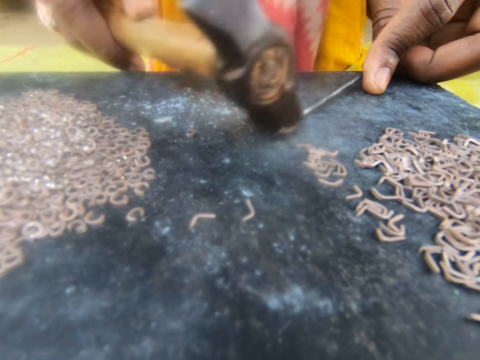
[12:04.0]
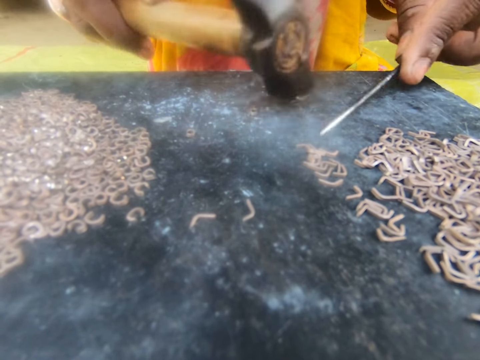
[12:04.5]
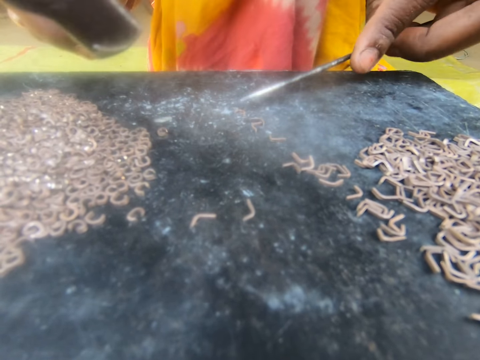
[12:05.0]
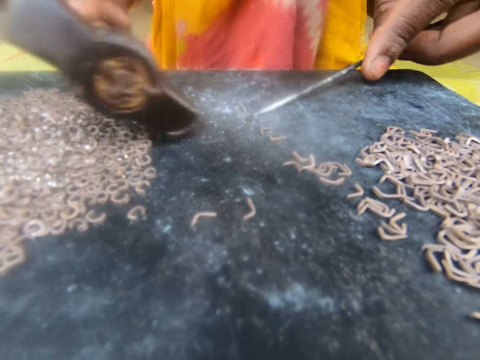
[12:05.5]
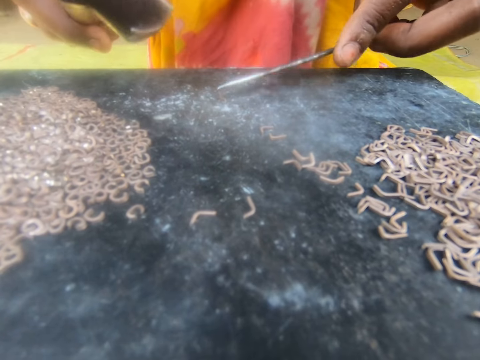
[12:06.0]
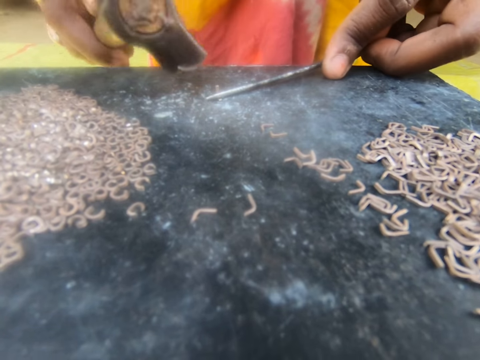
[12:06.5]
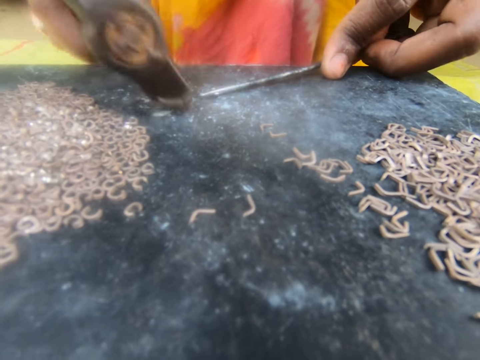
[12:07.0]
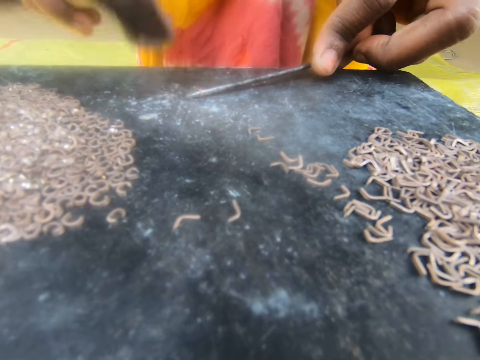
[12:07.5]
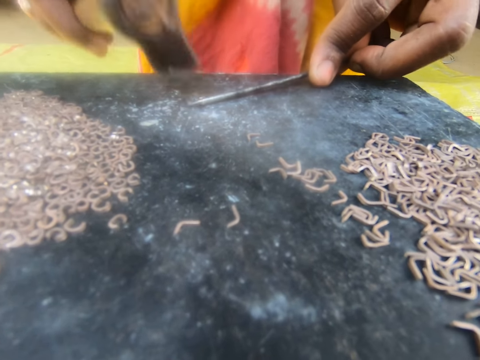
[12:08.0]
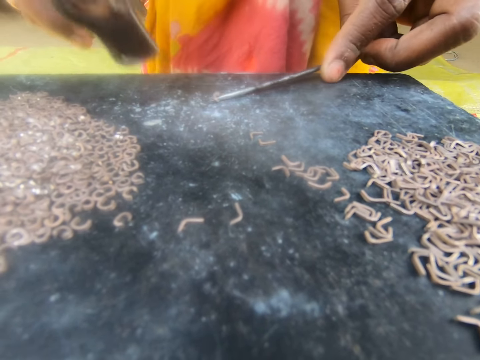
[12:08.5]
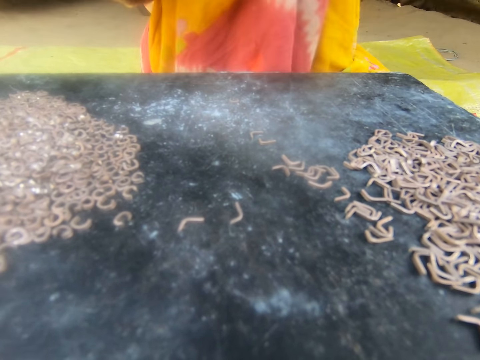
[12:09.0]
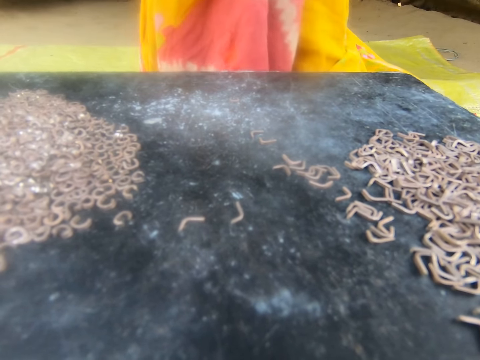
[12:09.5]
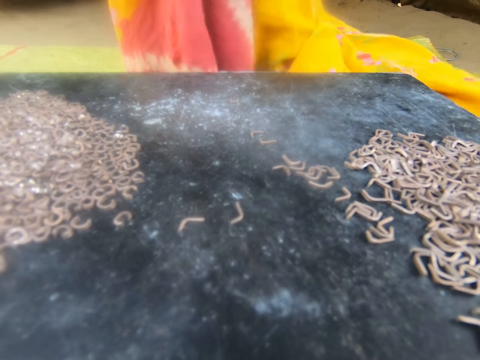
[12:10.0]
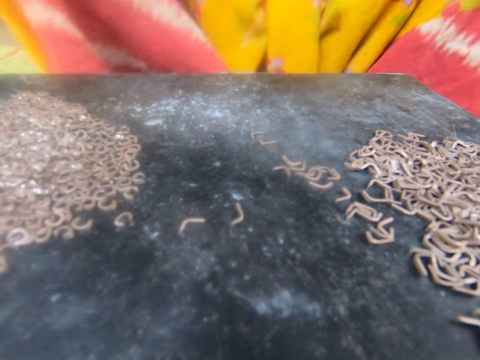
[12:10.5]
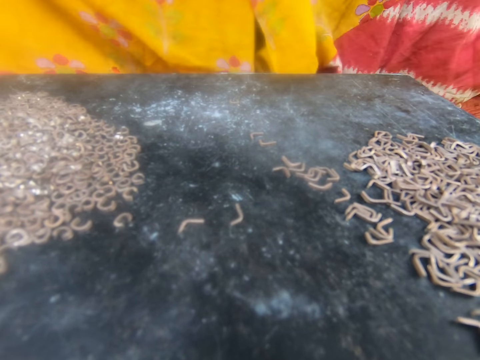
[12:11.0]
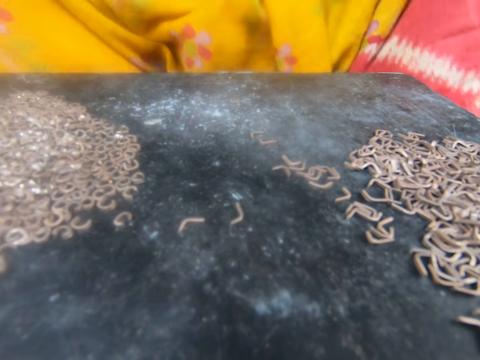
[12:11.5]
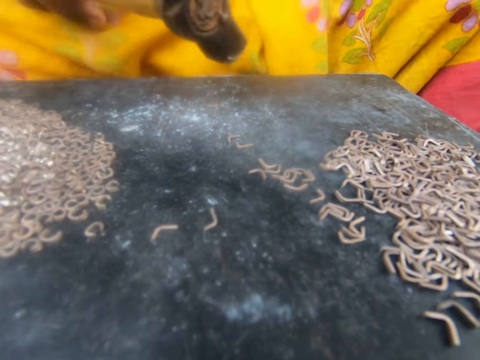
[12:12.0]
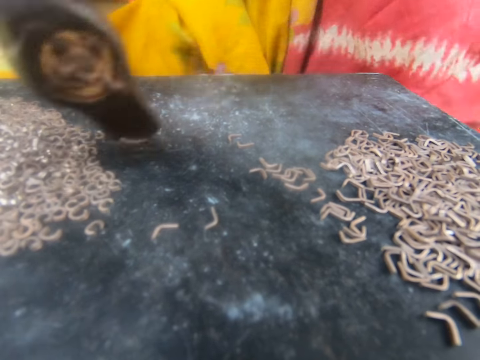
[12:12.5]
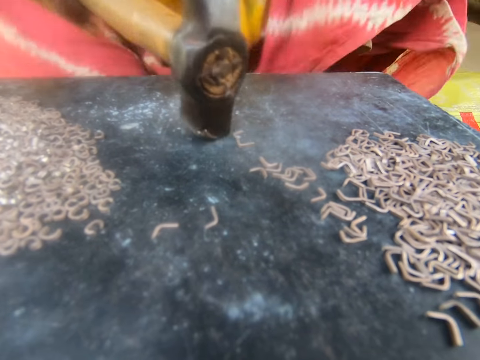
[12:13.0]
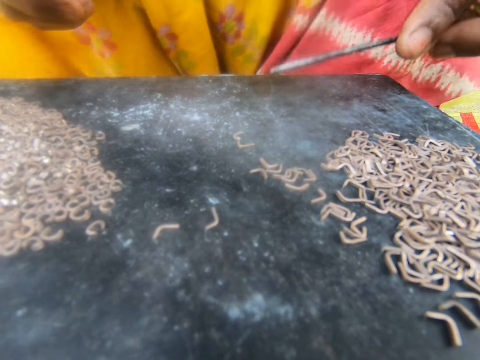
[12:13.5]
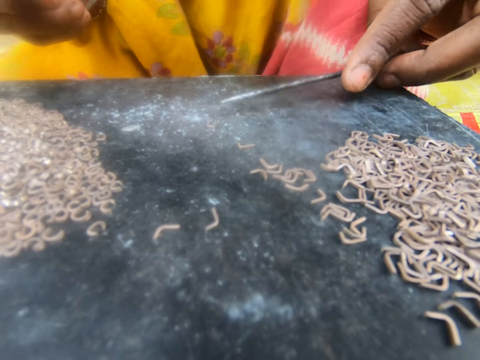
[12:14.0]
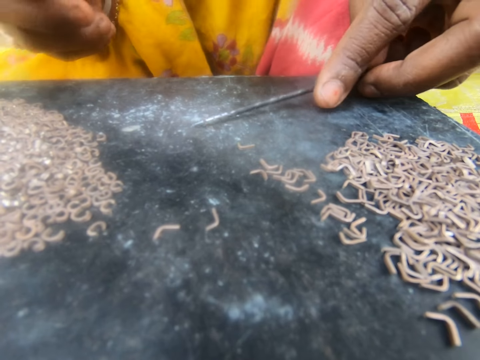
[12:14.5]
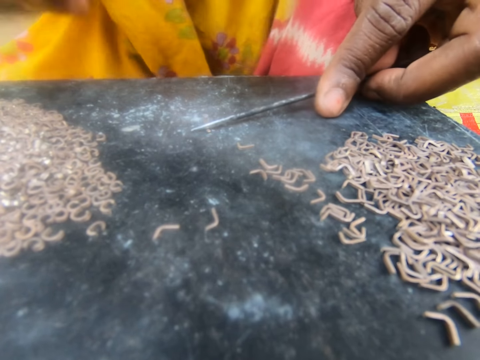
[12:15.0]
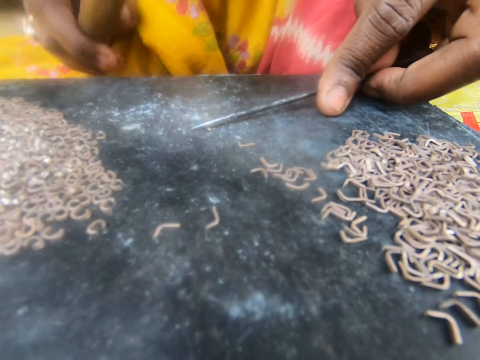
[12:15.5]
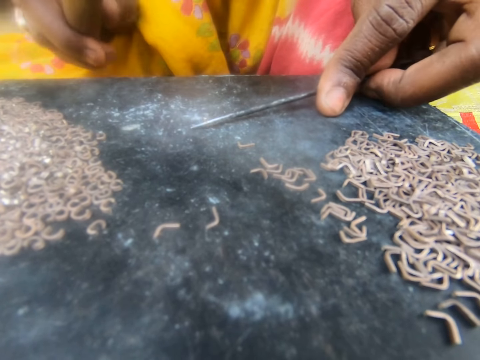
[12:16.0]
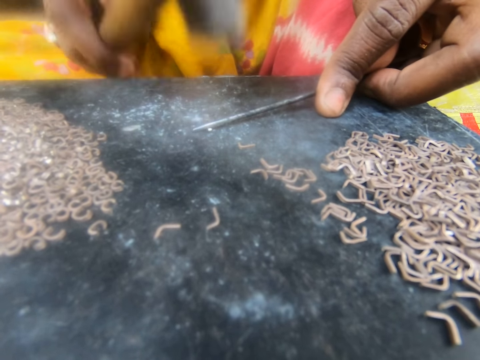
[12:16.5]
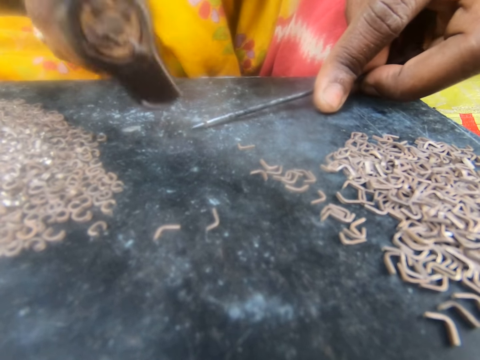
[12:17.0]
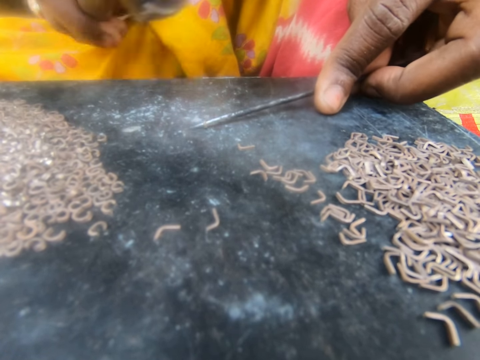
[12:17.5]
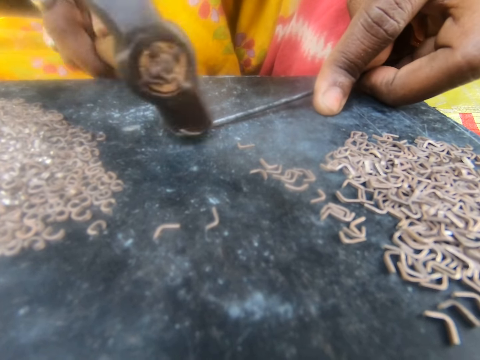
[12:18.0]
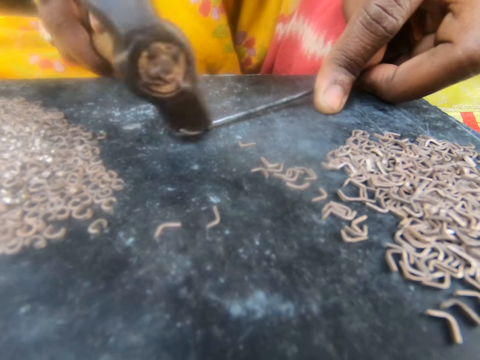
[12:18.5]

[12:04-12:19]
The camera wearer holds the metallic hook with a steel rod. They hammer the metallic hook. They fidget on the chair. They hold the metallic hook with the steel rod. They hammer the metallic hook.

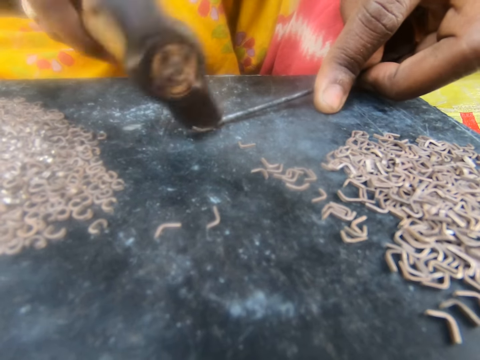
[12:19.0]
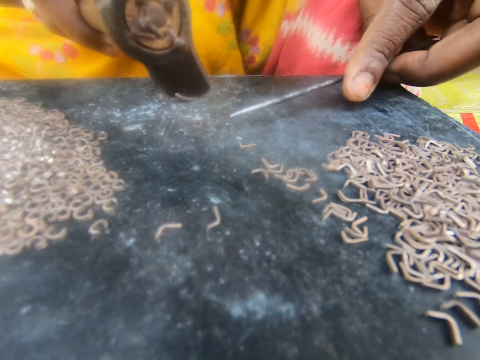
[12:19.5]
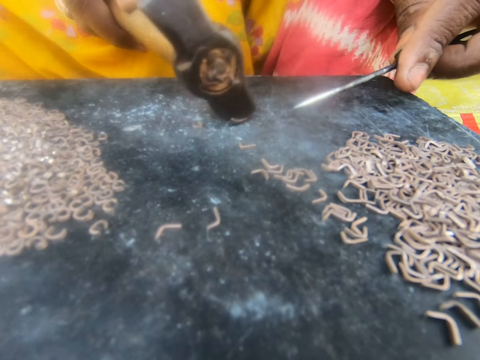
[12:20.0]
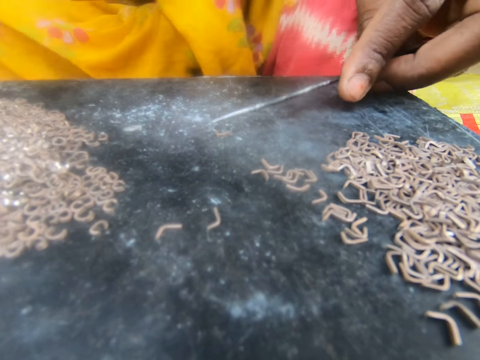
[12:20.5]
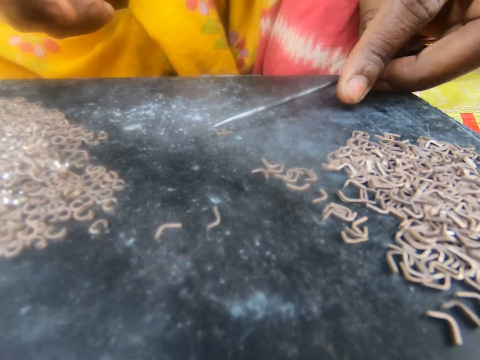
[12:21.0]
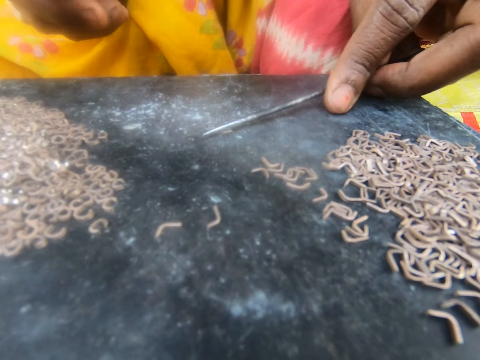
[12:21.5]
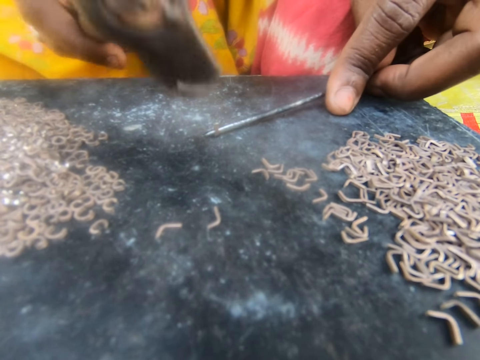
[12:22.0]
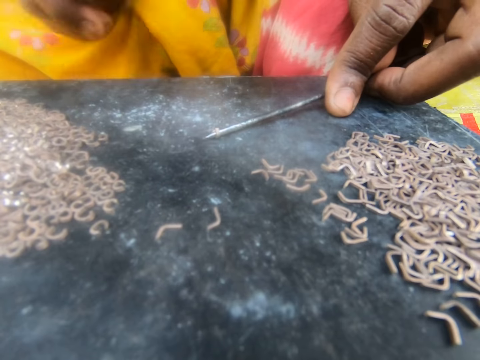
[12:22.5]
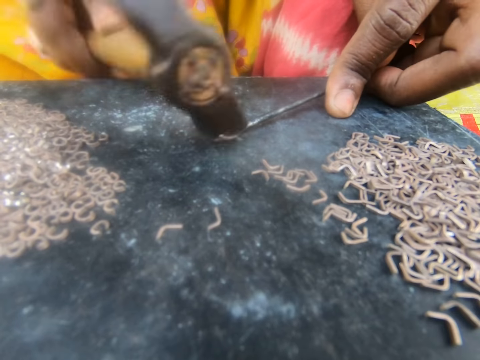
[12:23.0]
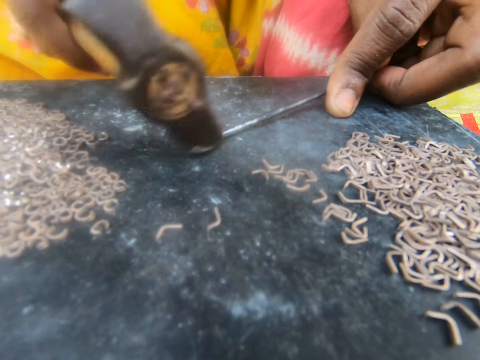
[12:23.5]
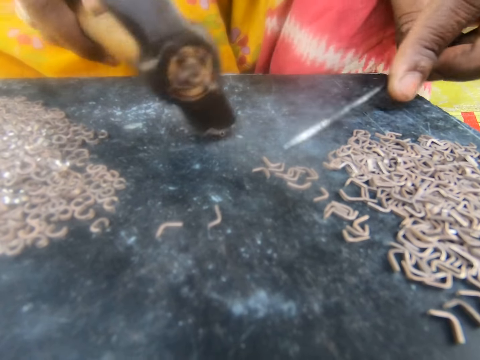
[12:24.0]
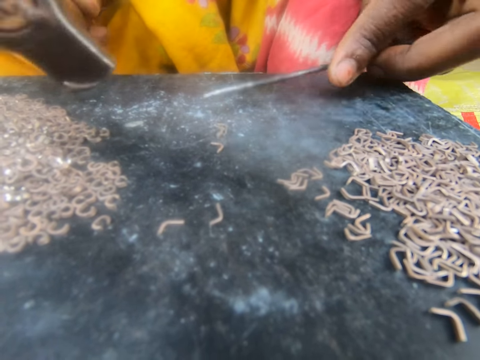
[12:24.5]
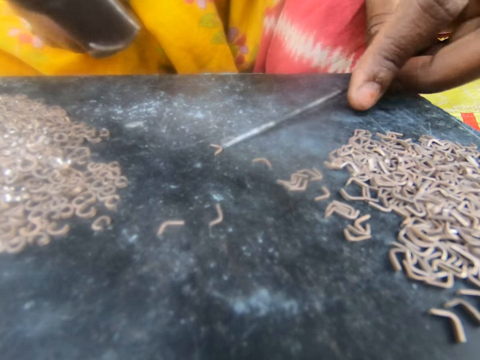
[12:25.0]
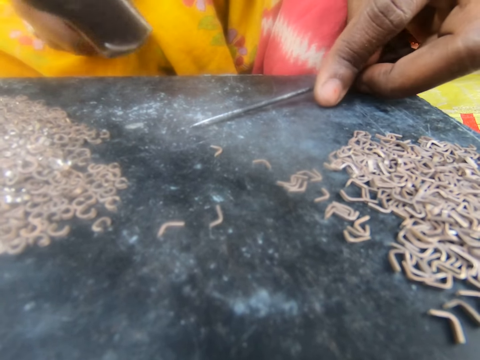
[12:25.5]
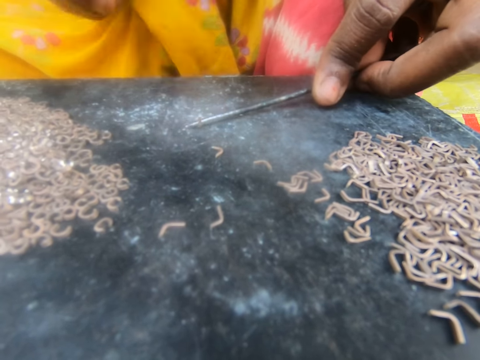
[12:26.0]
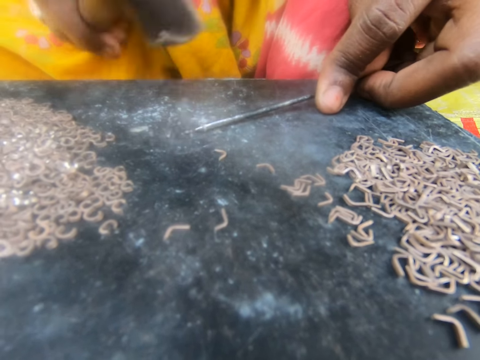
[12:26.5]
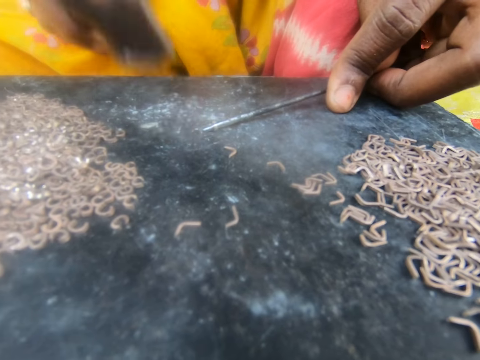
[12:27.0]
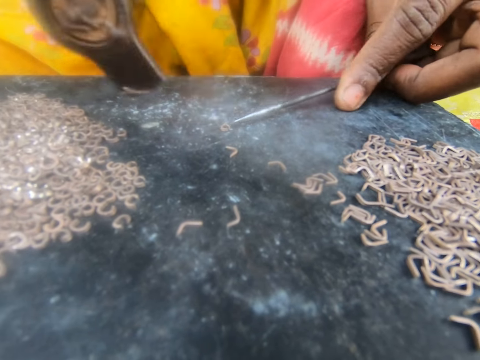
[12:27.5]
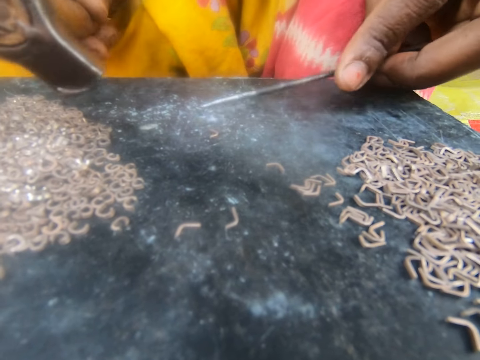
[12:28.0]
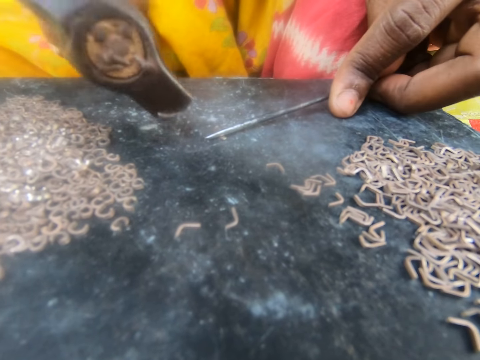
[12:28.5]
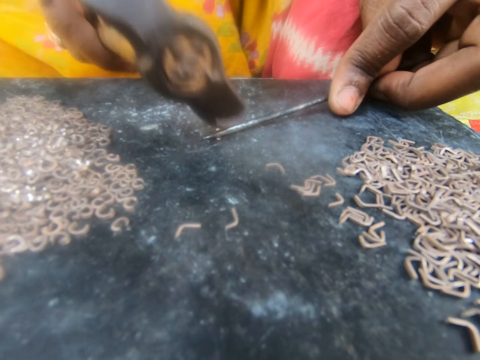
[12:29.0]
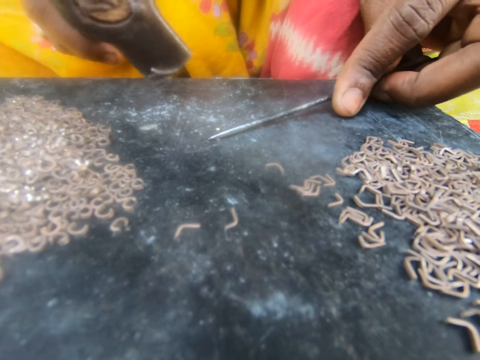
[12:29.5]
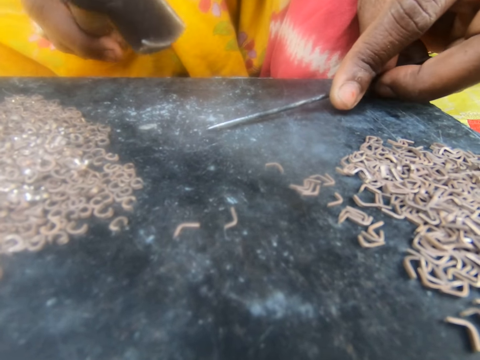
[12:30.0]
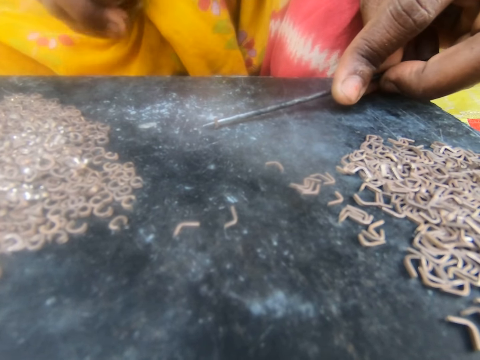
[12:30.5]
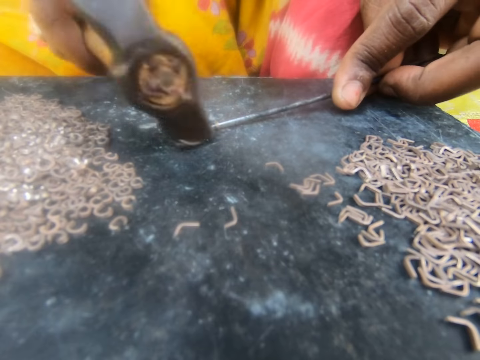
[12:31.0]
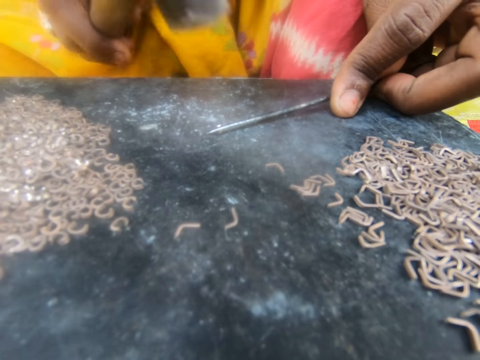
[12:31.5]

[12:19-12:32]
The camera wearer holds the metallic hook with a steel rod. They hammer the metallic hook. They hold the metallic hook with the steel rod. They hammer the metallic hook.
